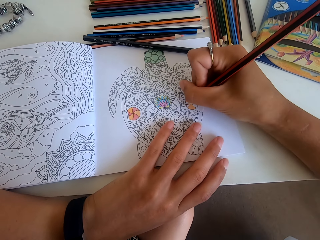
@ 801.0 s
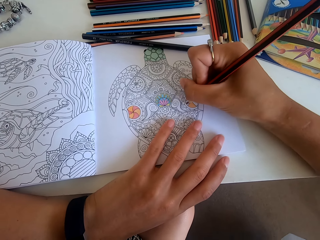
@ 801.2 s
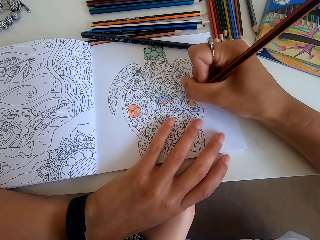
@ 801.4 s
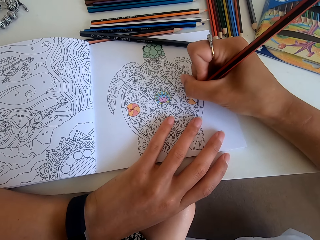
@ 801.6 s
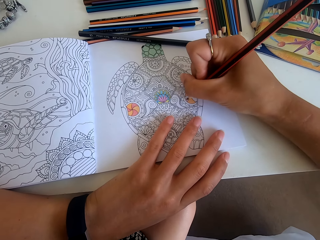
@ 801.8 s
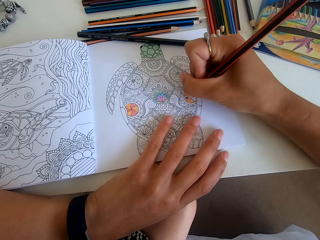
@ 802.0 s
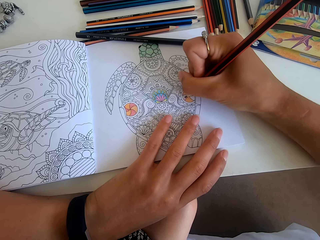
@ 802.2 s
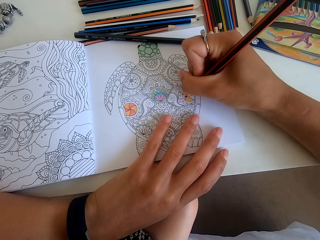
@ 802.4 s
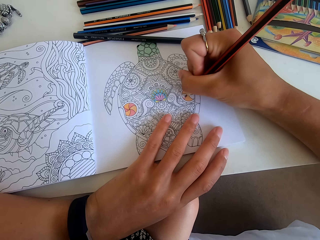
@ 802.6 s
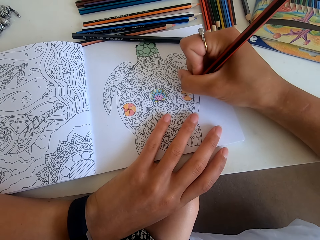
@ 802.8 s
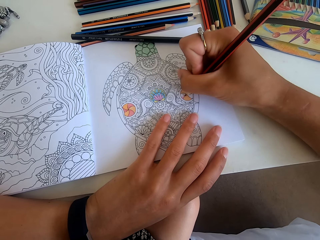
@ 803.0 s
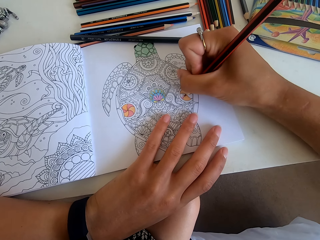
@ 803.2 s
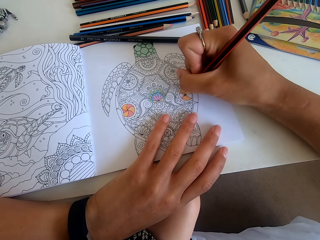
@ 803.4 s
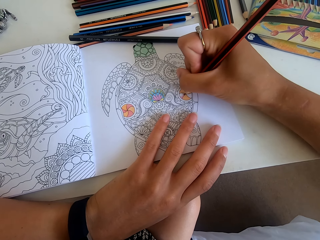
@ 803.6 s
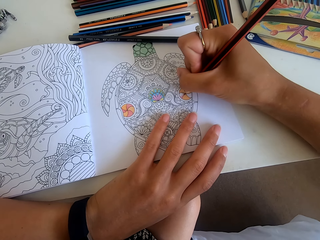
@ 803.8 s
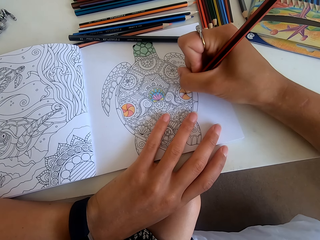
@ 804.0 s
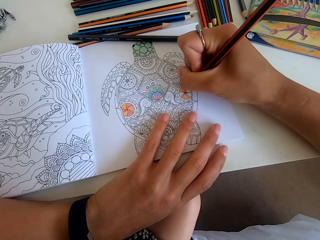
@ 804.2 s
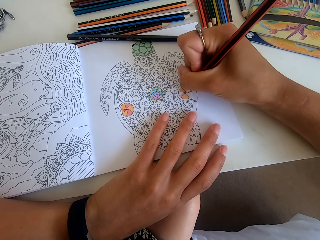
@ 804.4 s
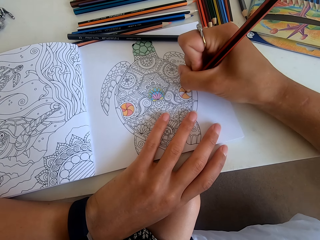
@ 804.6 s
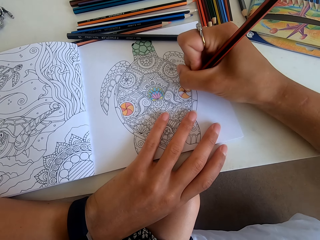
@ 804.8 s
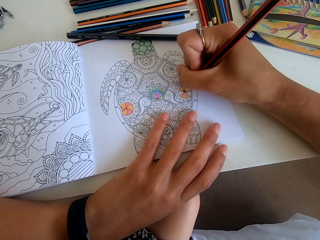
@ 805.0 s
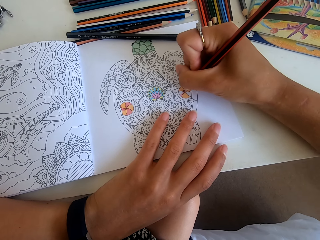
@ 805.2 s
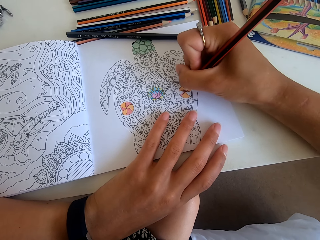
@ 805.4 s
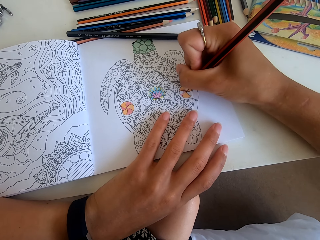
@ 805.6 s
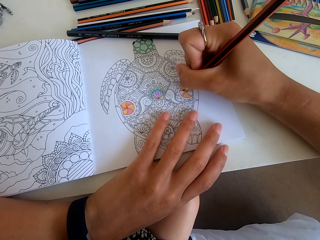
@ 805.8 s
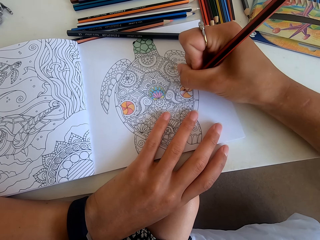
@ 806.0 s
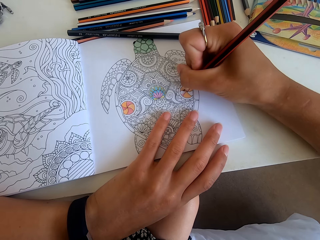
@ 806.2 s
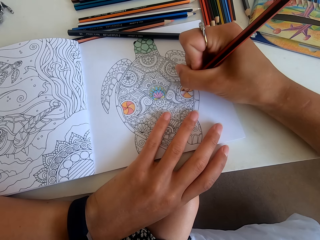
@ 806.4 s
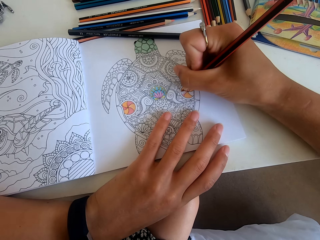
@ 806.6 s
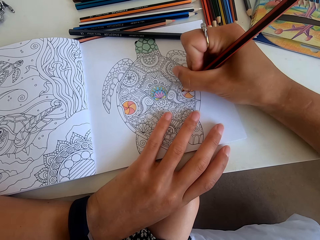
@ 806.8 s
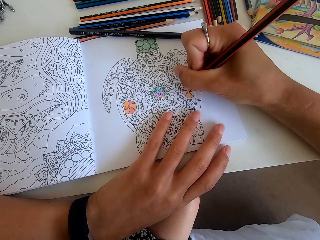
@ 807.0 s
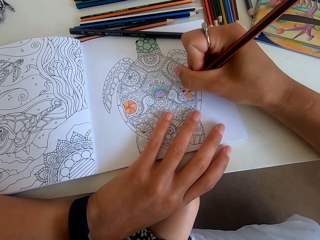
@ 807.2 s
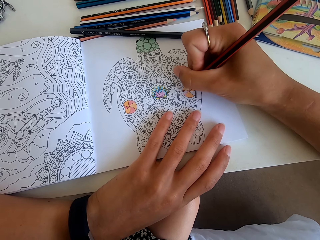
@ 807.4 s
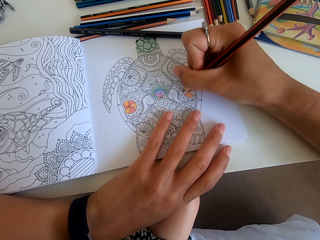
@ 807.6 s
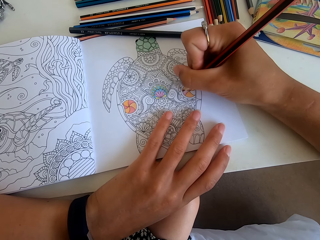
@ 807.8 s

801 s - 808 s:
The camera wearer colours the picture.

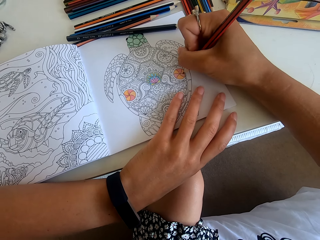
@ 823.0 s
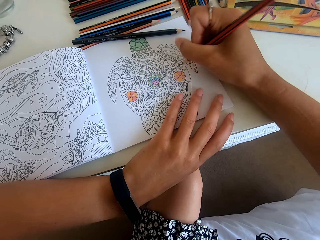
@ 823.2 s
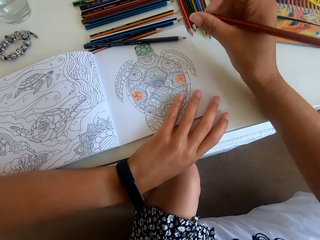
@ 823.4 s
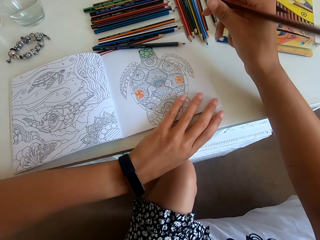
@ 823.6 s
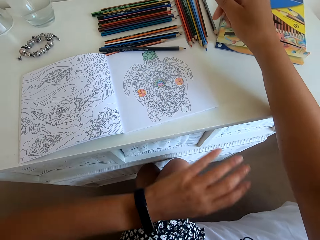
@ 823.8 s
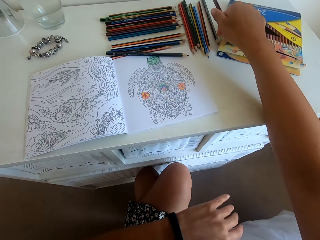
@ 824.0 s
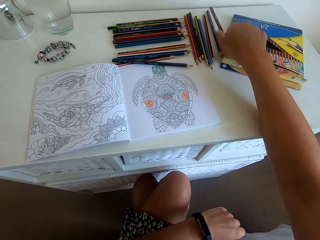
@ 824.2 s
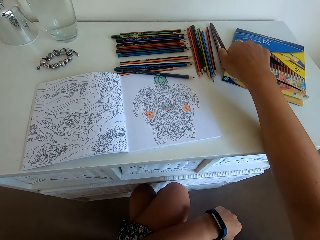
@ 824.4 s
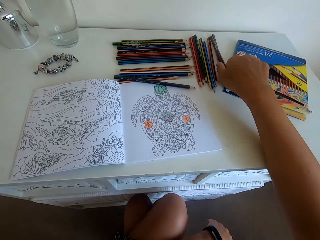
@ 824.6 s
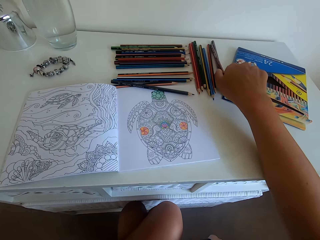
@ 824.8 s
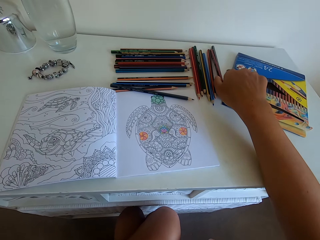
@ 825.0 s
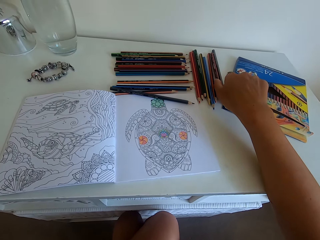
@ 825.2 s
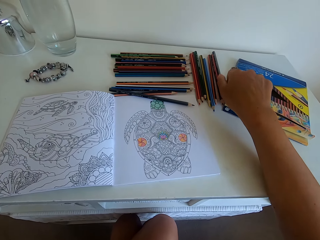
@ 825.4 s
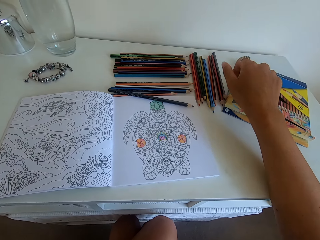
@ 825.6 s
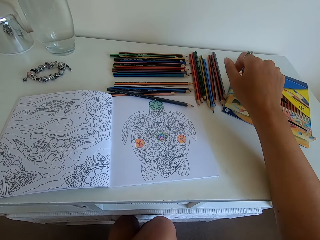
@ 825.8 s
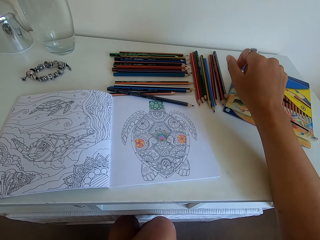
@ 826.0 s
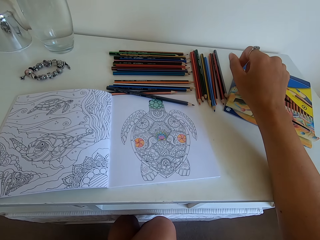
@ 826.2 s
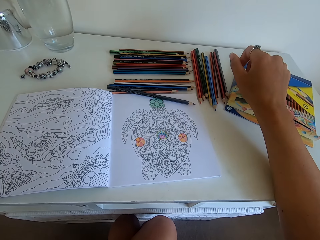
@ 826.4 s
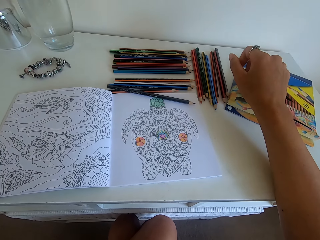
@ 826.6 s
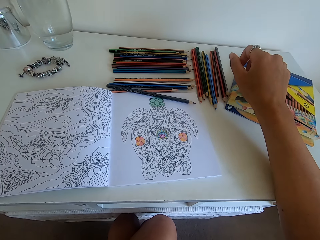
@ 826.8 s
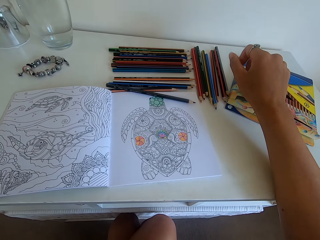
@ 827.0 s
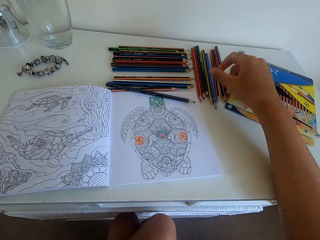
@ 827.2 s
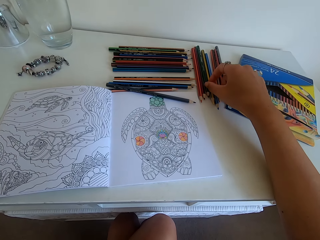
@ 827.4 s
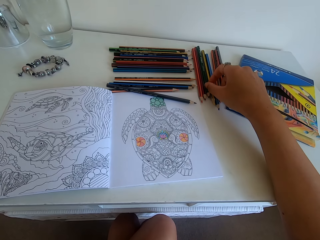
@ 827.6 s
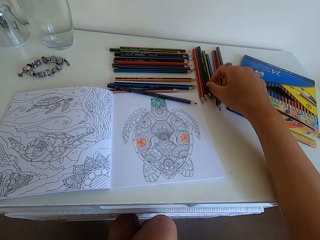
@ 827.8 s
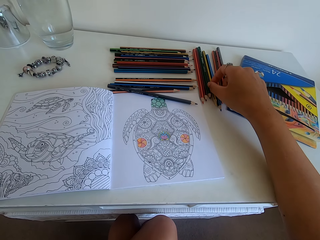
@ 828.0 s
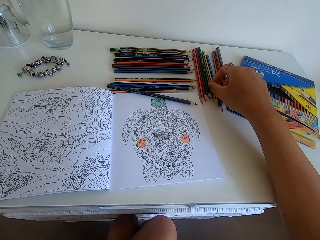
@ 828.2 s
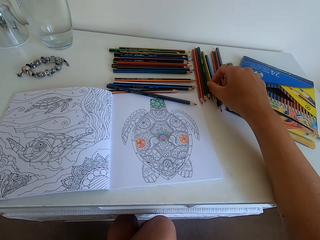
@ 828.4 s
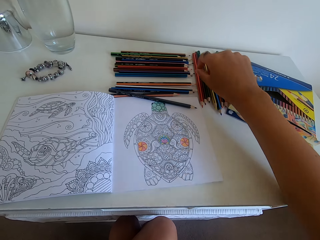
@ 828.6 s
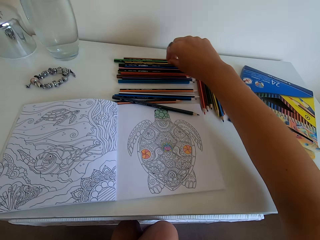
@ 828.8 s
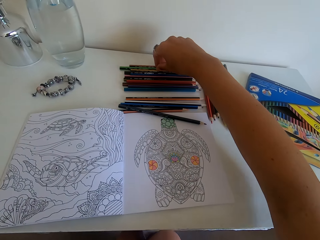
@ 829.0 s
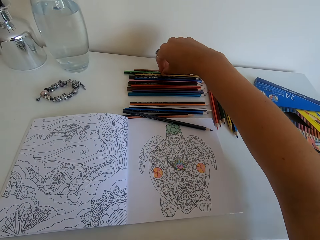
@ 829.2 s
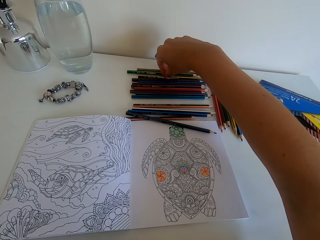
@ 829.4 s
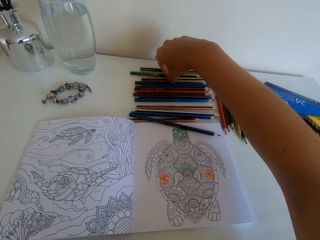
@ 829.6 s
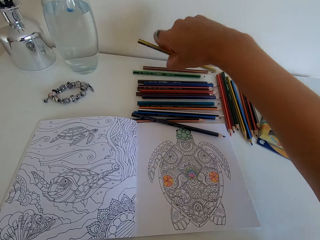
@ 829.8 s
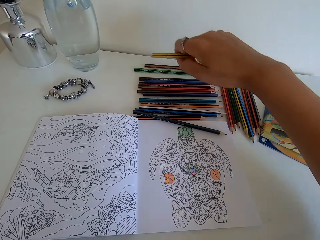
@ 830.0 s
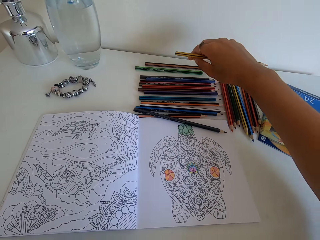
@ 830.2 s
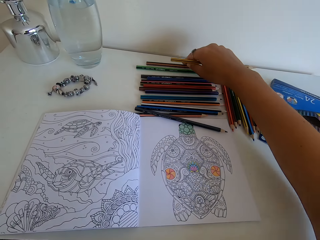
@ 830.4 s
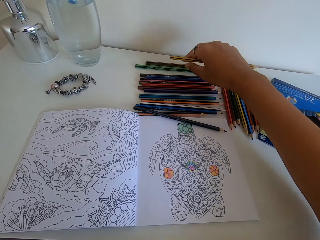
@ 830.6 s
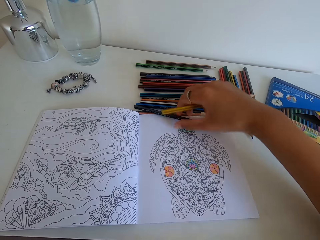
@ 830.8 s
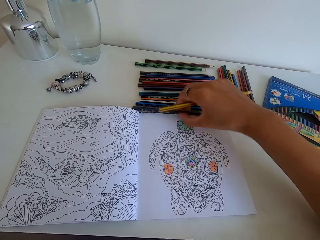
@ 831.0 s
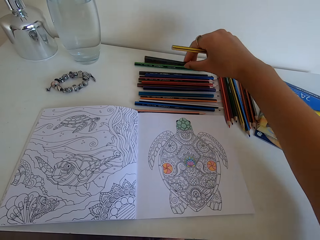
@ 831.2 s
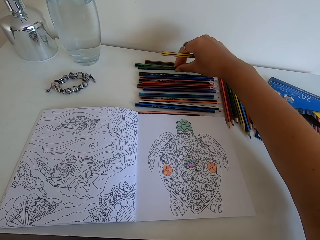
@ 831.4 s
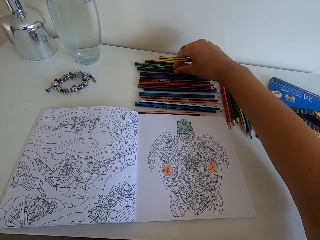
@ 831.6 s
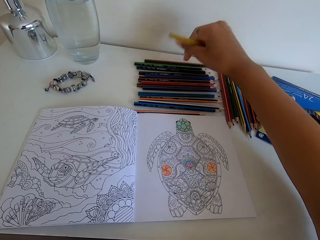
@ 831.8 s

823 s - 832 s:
The camera wearer drops the colour pencil on the table. They pick up another color from the table and arrange the colors on the table.

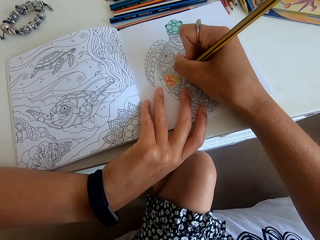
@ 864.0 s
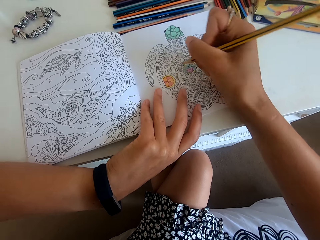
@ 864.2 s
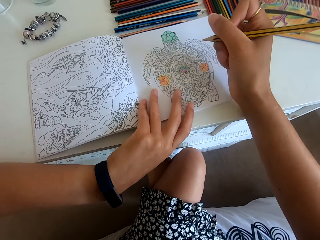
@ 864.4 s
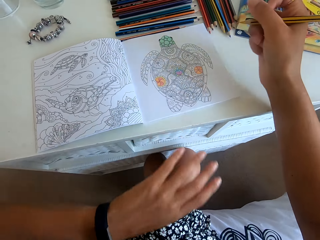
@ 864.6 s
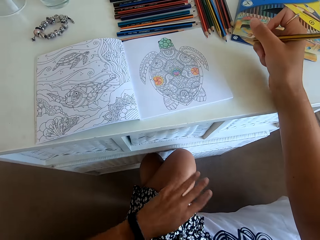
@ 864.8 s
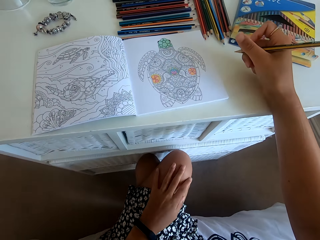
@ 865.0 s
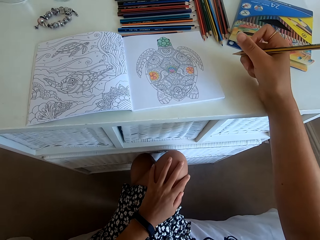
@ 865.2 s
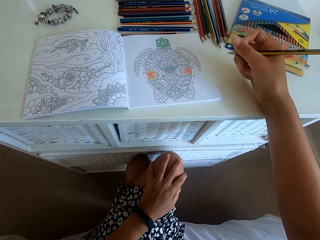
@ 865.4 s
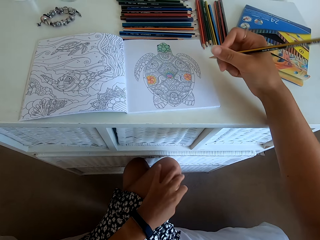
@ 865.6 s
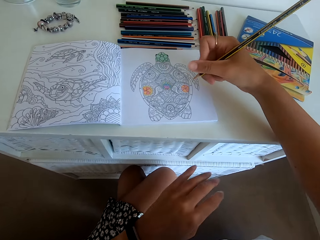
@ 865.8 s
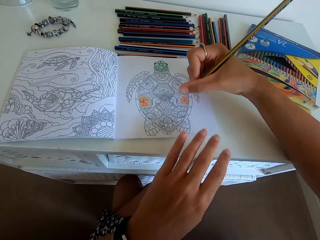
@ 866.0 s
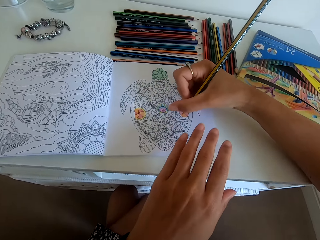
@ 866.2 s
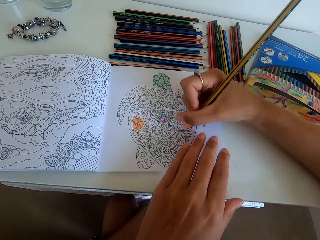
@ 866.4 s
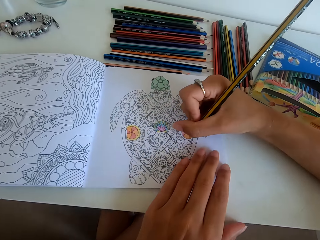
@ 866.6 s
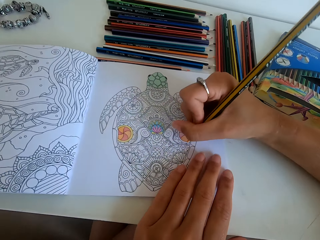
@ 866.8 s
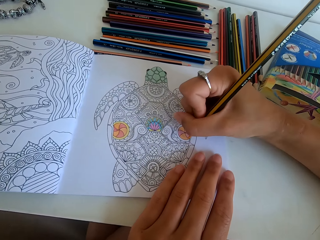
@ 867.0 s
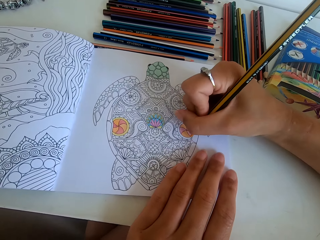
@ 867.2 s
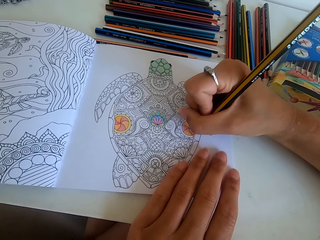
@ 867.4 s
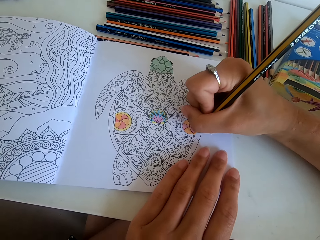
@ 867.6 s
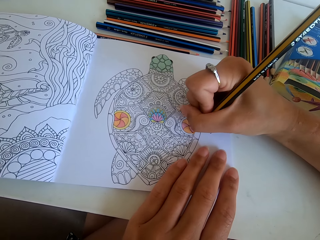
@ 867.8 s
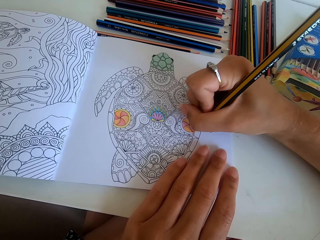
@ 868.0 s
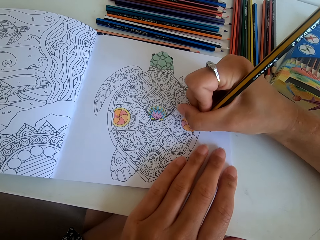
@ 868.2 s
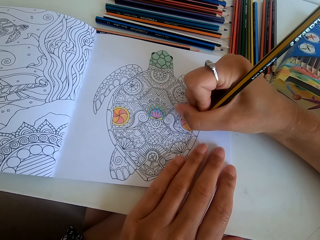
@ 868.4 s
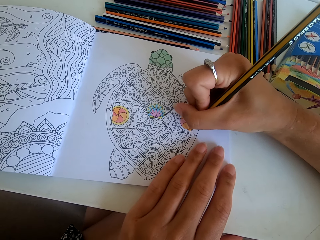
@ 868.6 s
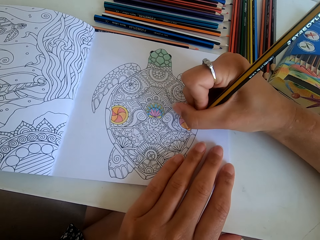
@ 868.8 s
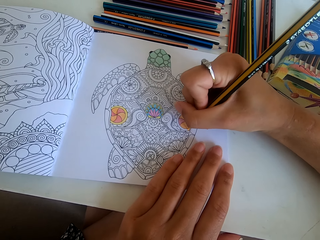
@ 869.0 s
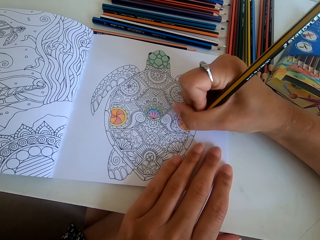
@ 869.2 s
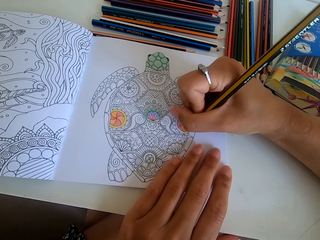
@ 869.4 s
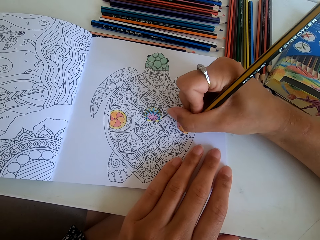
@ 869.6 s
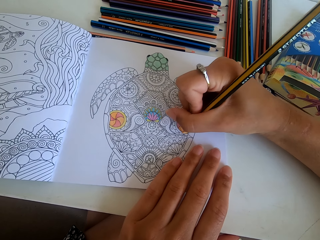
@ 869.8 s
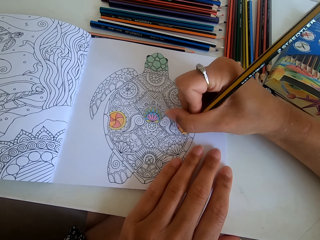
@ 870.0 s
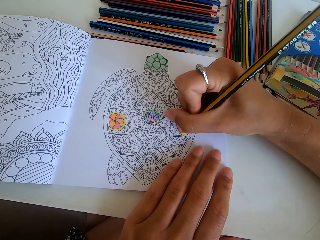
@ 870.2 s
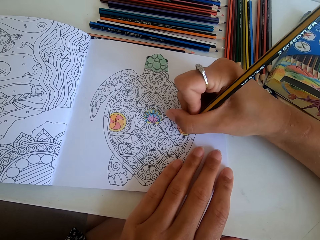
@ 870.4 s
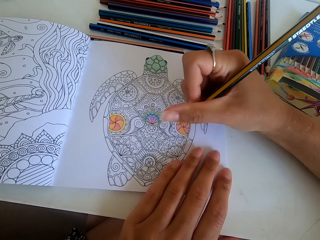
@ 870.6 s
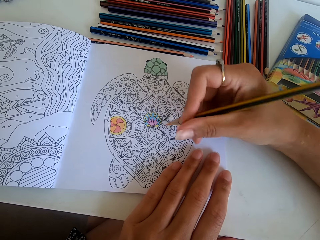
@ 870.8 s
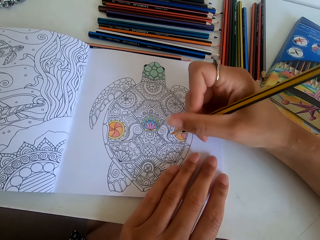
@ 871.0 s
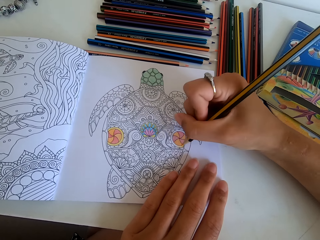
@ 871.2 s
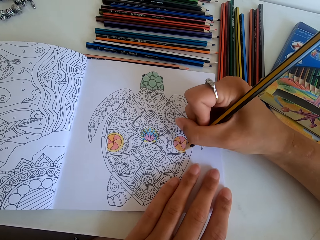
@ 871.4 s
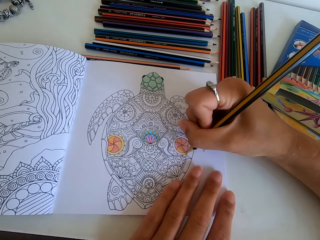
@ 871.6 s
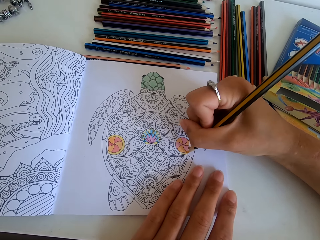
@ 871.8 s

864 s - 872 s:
The camera wearer stops to color the picture. They color the picture.
